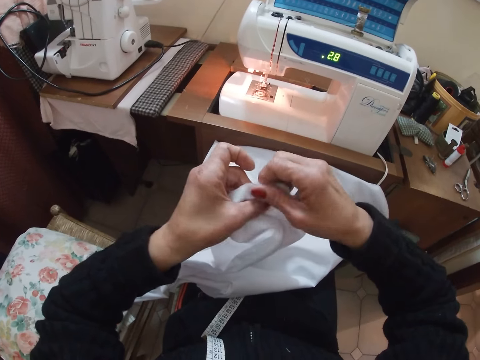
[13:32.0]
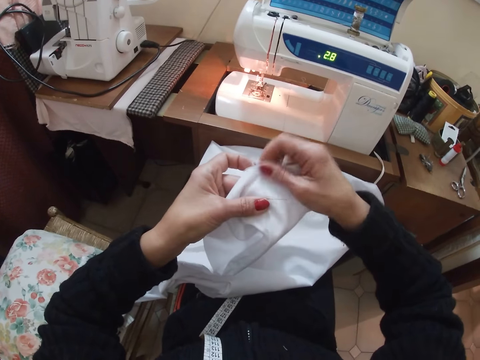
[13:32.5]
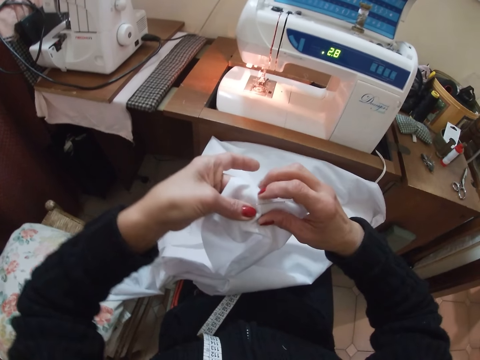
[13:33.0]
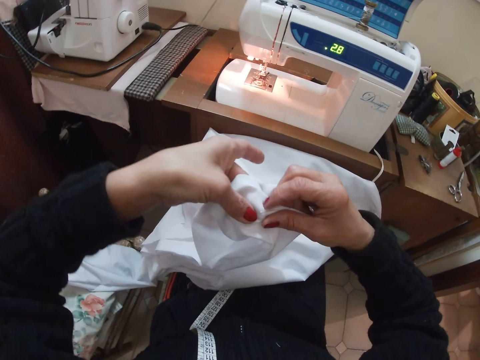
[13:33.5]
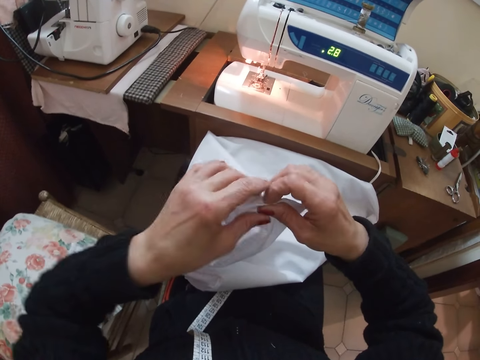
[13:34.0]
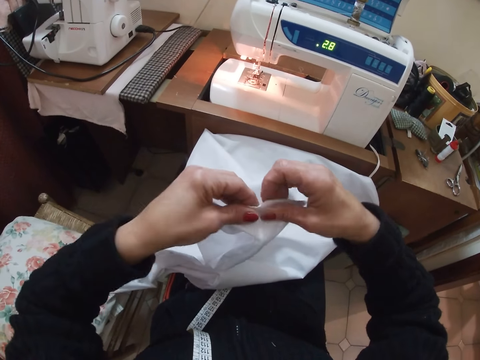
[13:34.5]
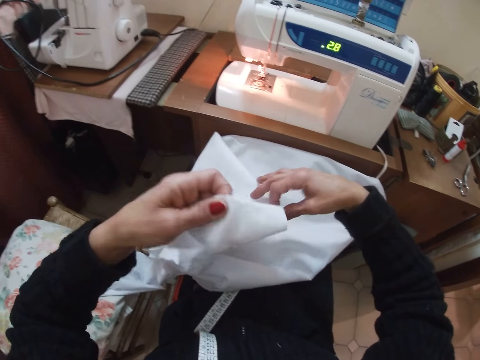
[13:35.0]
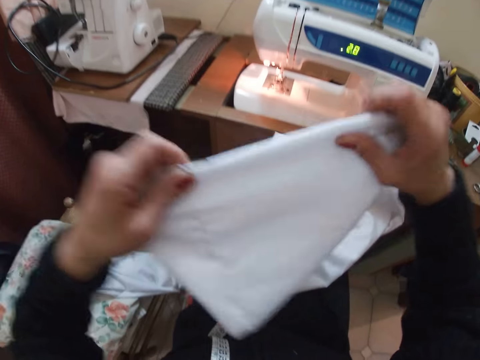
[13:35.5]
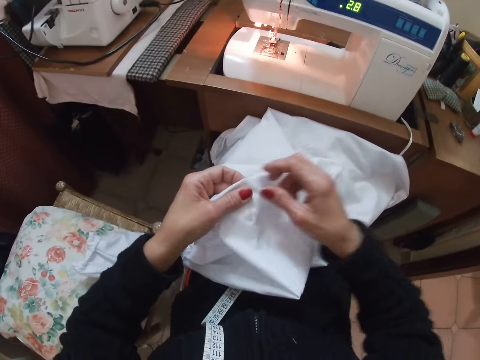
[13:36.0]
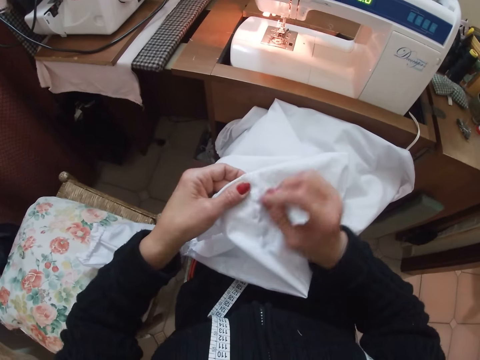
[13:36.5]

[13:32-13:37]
The camera wearer folds the hem of the white cloth. They remove a pin from the white cloth.

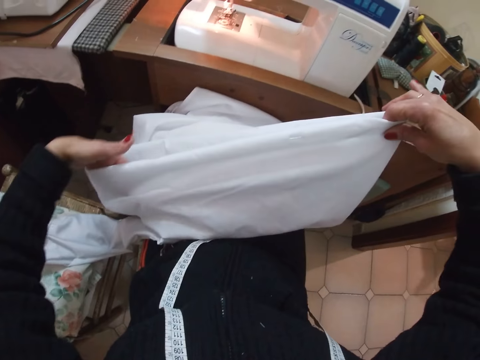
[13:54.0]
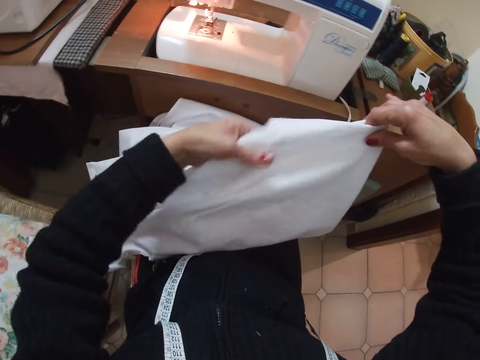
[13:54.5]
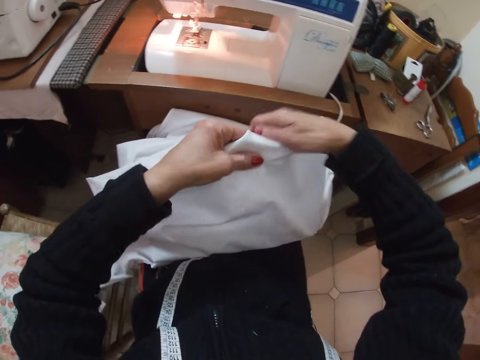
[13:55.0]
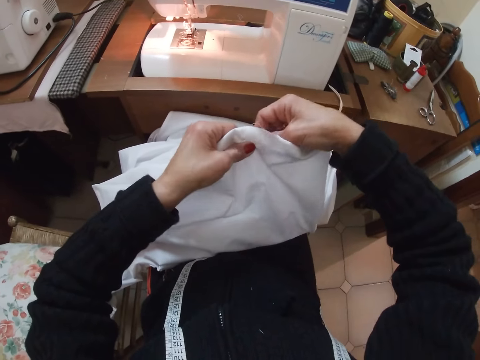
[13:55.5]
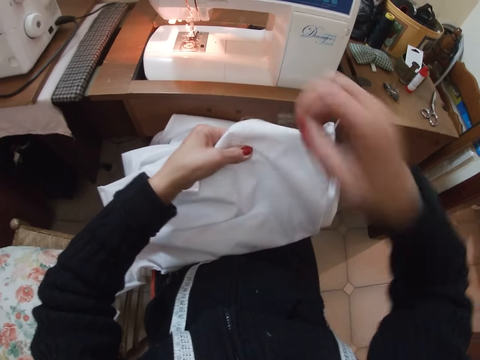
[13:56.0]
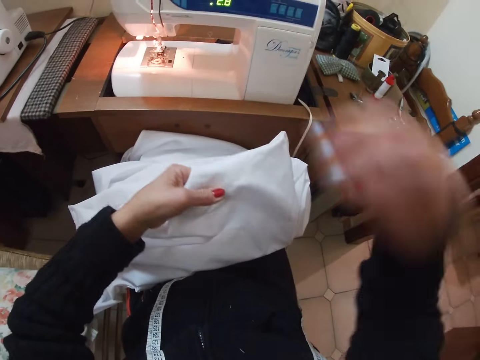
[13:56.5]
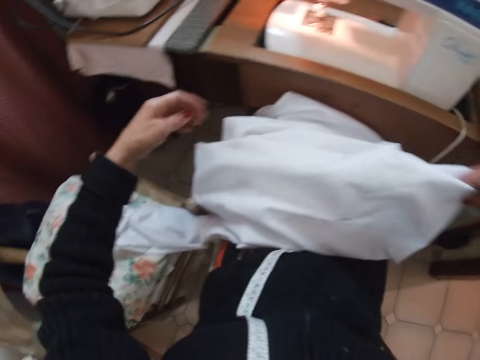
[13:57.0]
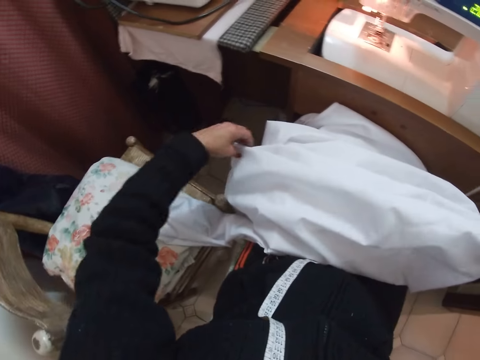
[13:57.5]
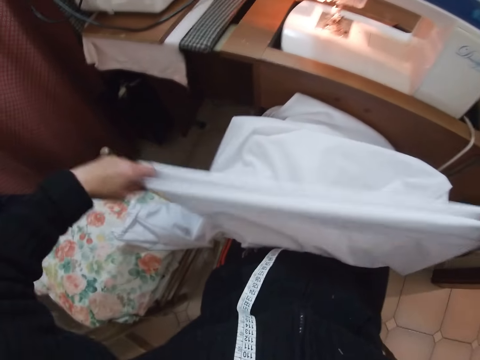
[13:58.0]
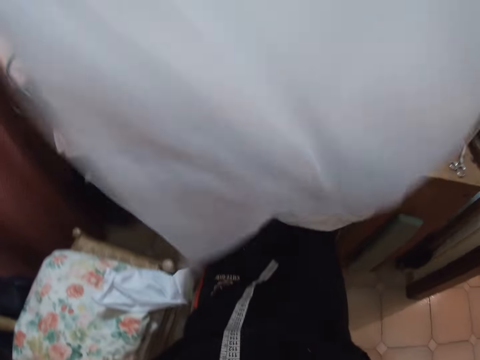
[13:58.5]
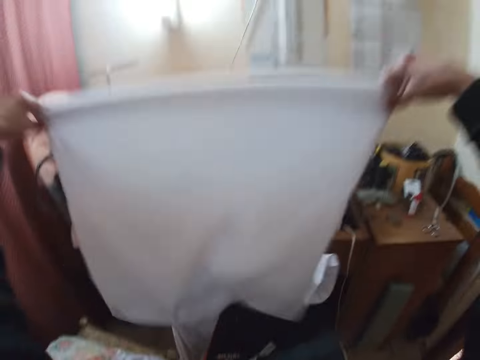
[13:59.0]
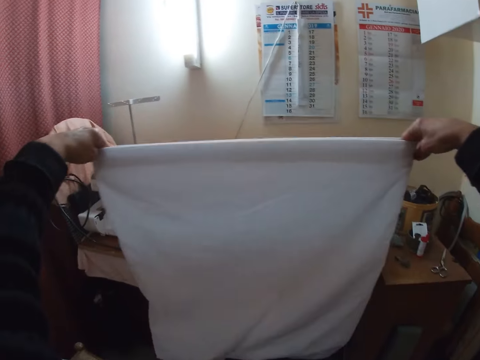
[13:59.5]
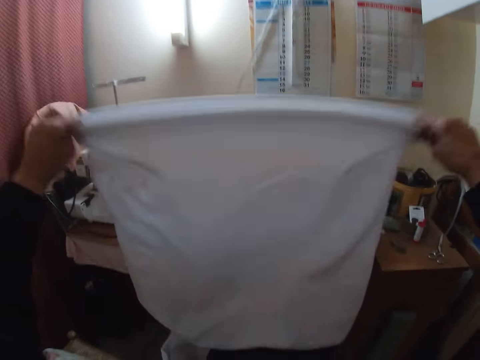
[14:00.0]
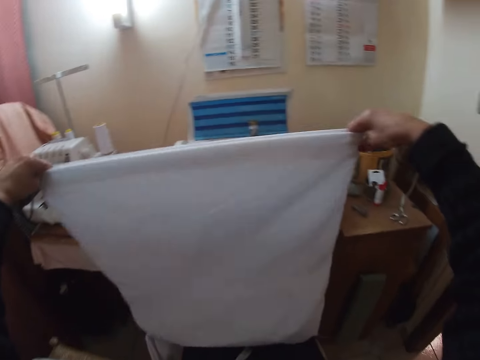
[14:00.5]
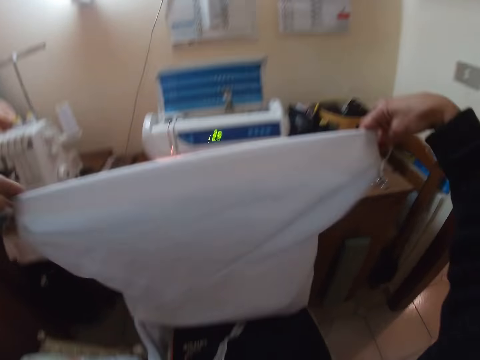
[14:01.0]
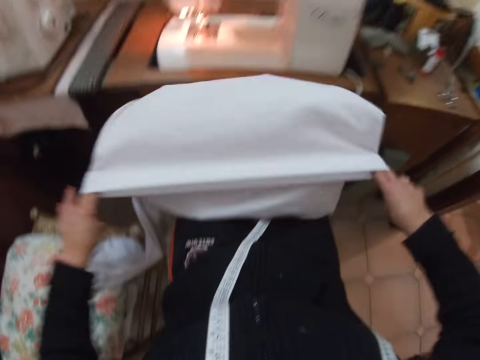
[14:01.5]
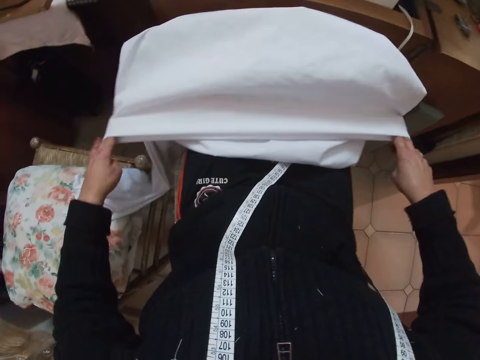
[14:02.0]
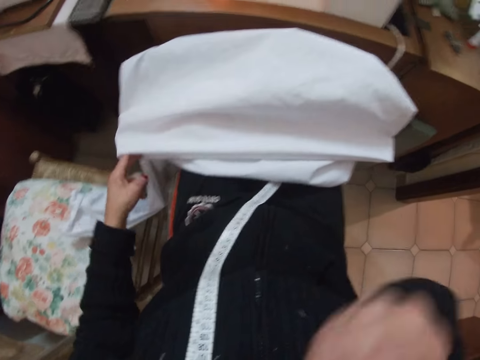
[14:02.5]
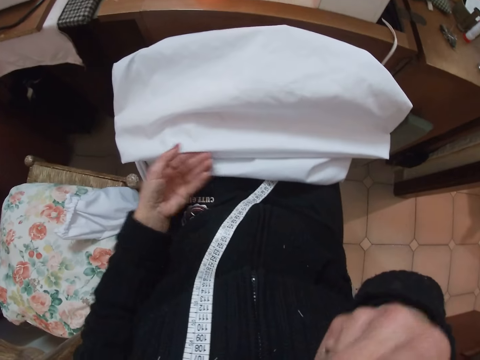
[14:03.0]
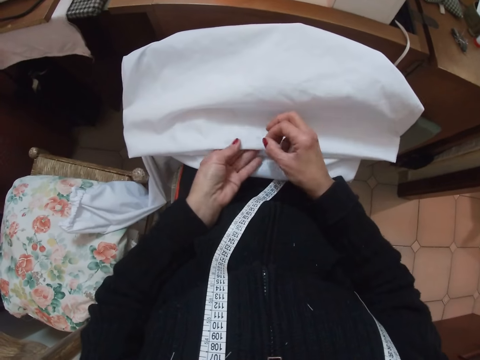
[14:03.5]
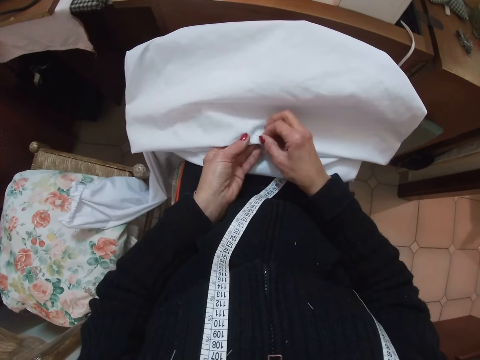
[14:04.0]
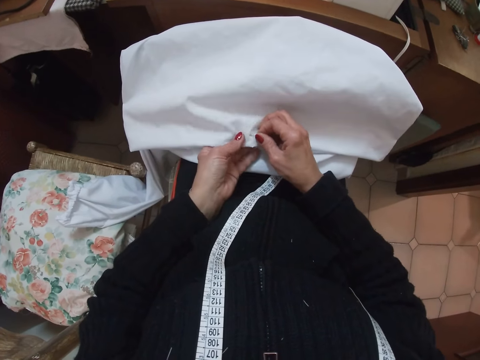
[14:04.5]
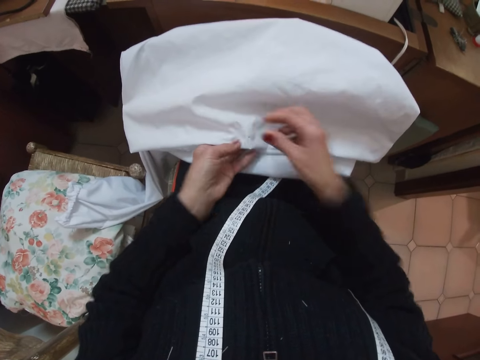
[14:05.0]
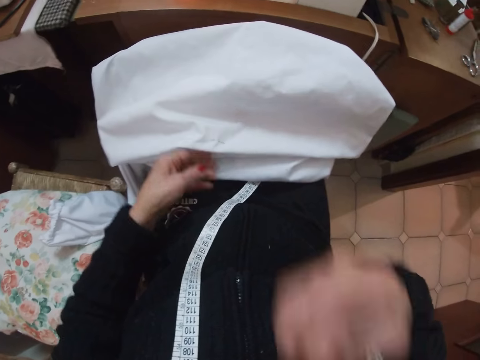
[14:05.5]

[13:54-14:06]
The camera wearer removes another pin from the cloth. She raises the cloth, shakes the cloth, and puts the cloth back on her lap. She tacks the cloth with the aid of a pin.

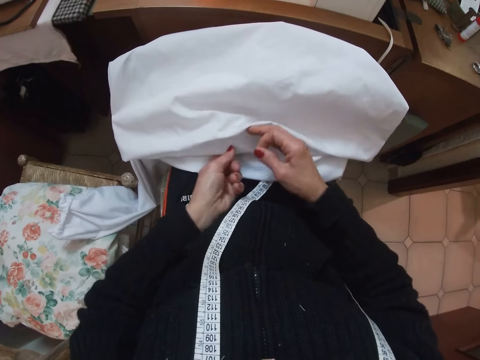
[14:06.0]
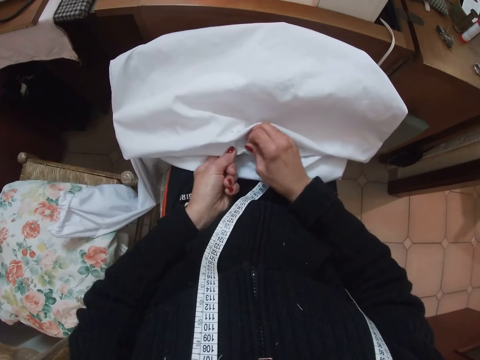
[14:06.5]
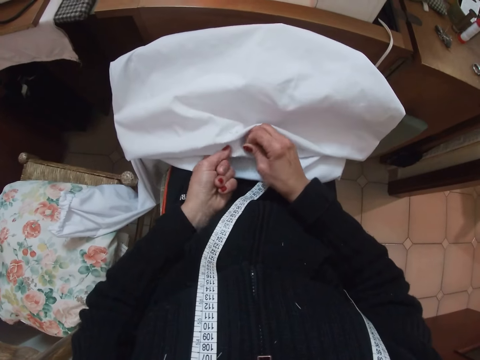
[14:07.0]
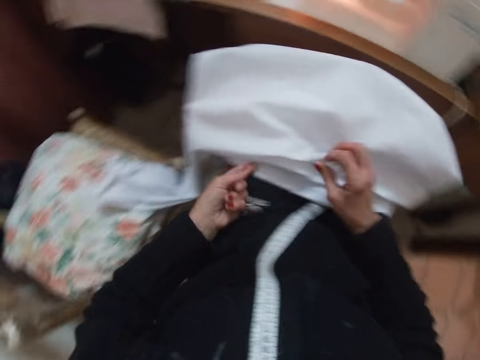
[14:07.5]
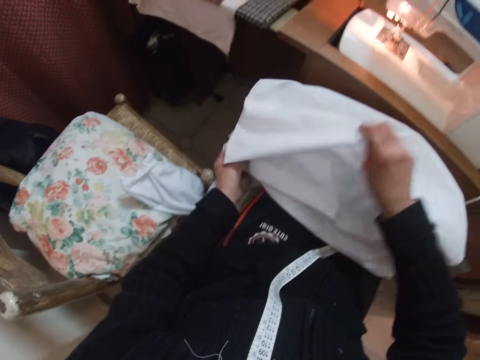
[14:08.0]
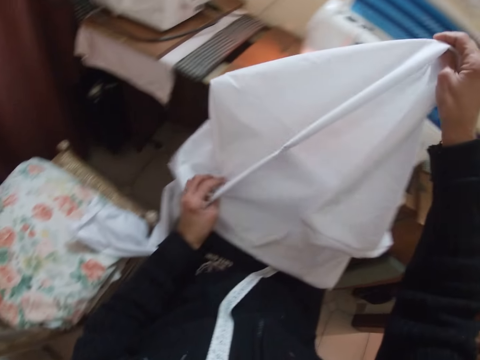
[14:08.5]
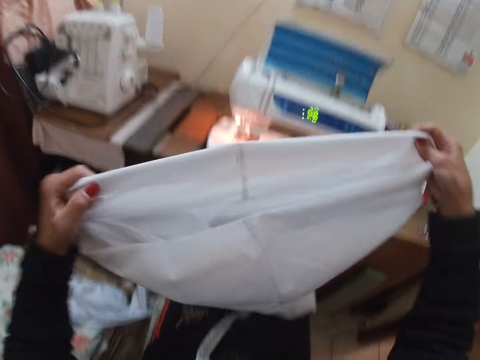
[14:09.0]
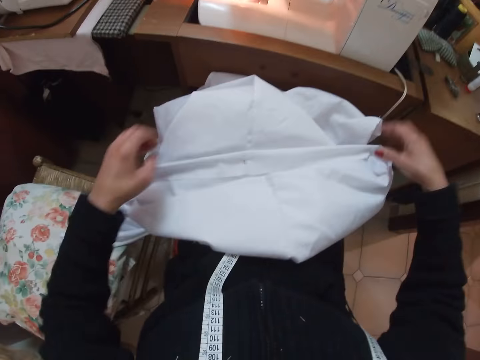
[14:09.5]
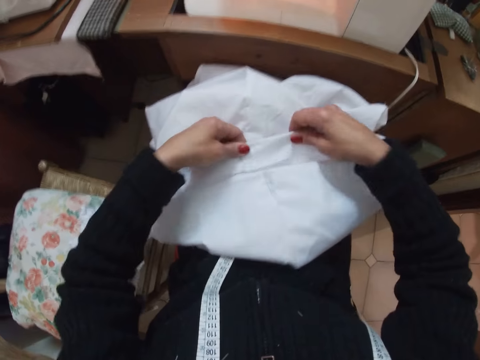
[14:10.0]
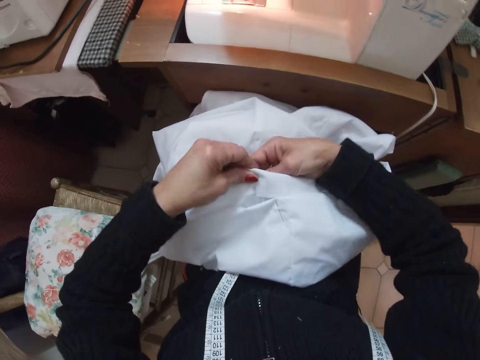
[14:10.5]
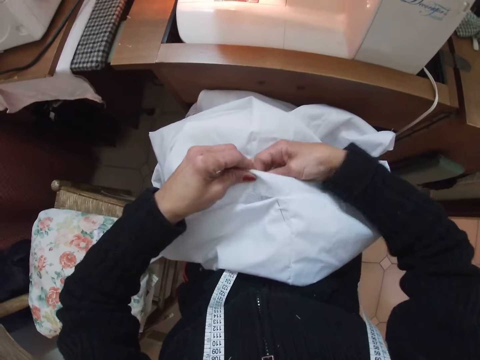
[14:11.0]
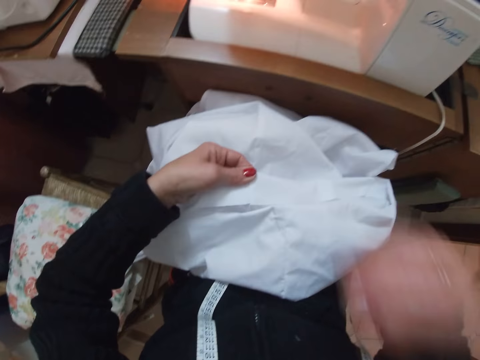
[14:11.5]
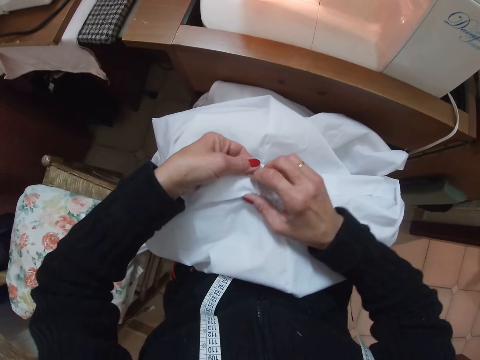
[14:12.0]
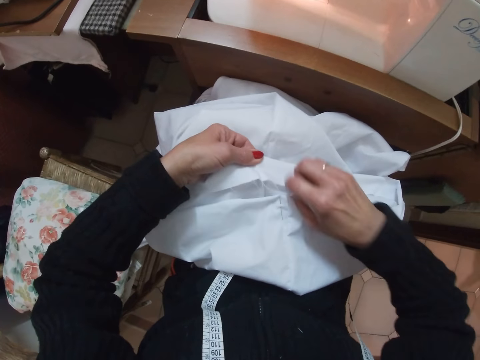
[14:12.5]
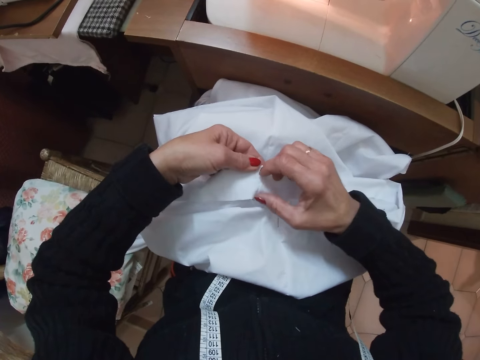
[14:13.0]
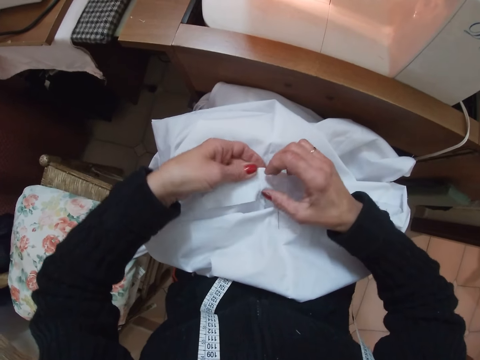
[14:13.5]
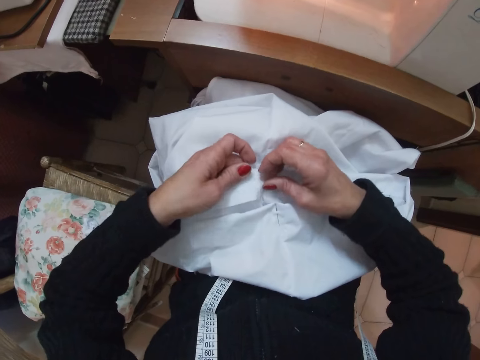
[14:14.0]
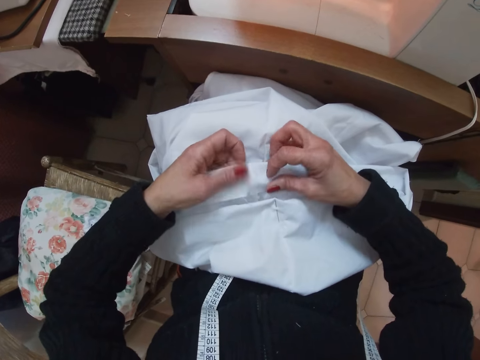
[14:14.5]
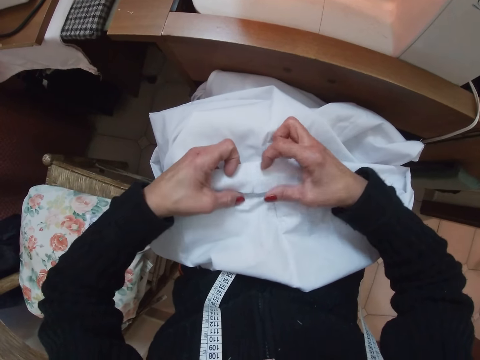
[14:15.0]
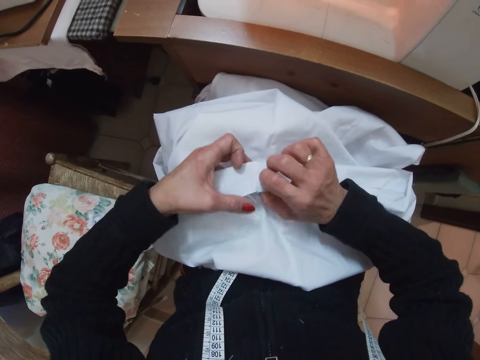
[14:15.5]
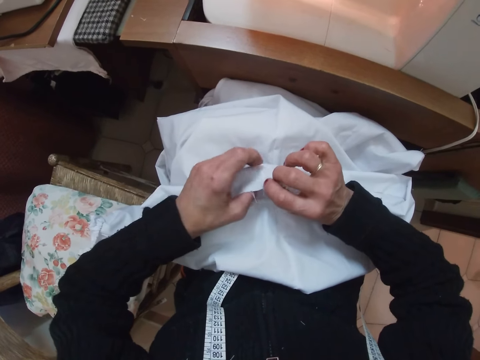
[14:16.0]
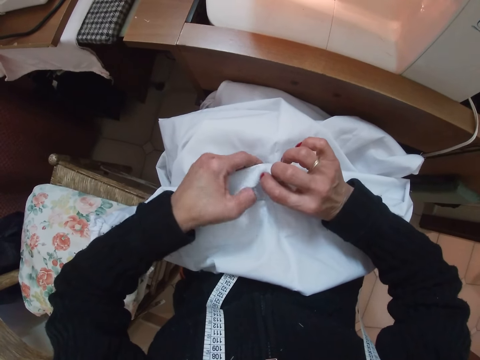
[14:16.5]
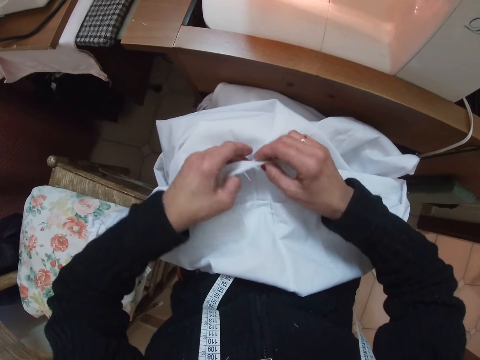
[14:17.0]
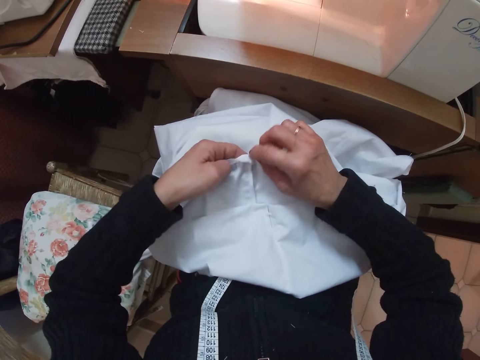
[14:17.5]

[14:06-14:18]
The camera wearer tacks another part of the cloth with the aid of a pin. They adjust the cloth. They turn the cloth. They remove a pin from the cloth. They fold the cloth.
